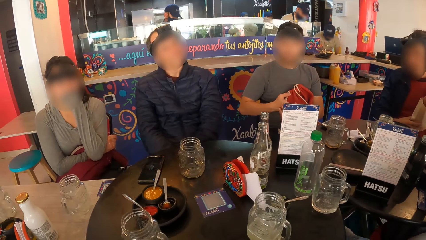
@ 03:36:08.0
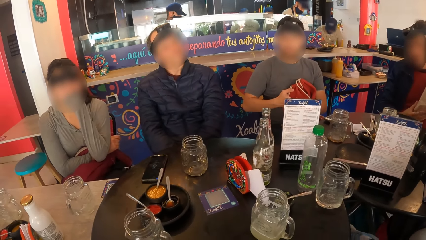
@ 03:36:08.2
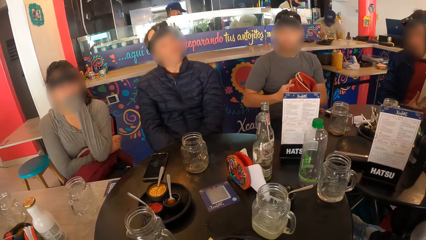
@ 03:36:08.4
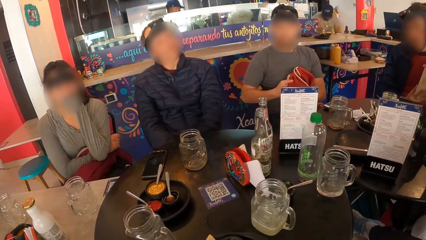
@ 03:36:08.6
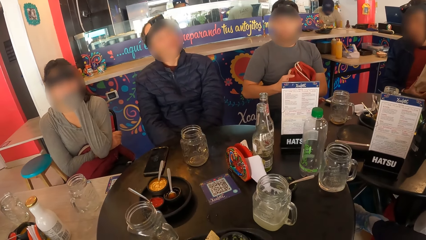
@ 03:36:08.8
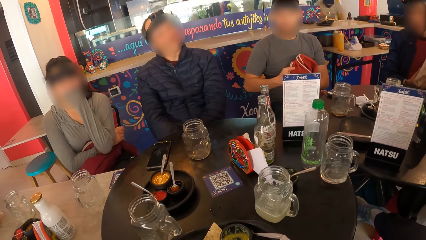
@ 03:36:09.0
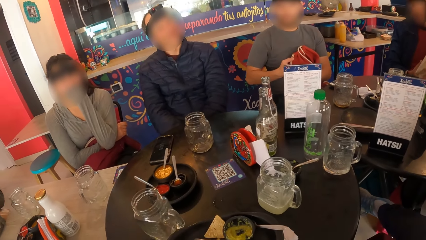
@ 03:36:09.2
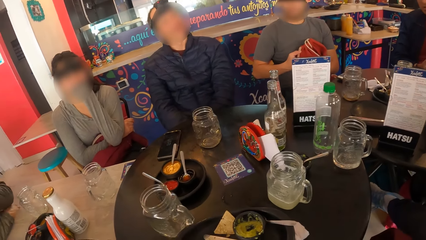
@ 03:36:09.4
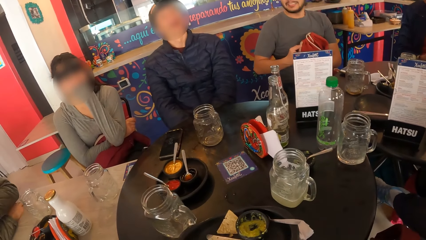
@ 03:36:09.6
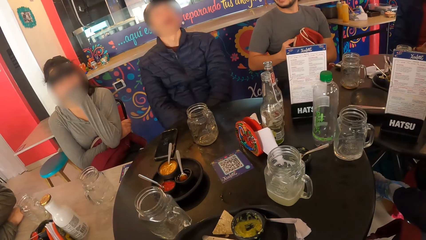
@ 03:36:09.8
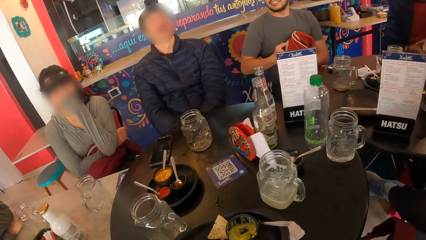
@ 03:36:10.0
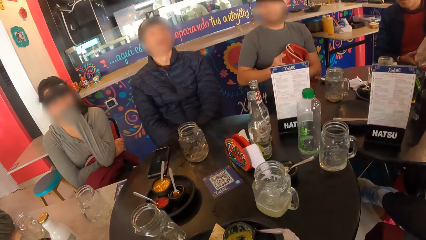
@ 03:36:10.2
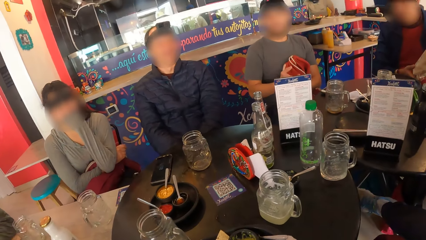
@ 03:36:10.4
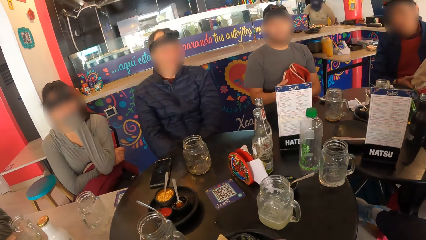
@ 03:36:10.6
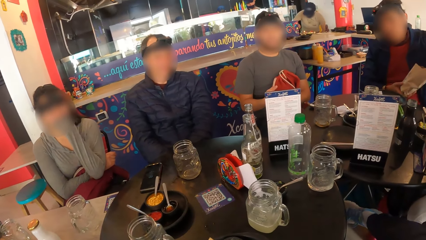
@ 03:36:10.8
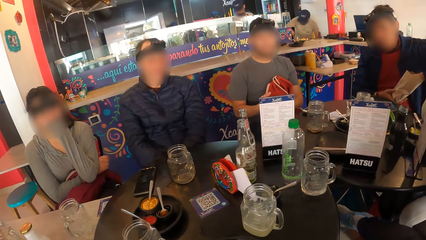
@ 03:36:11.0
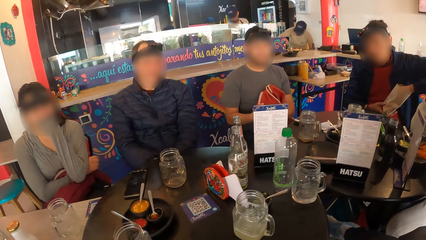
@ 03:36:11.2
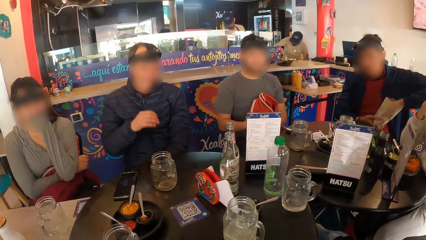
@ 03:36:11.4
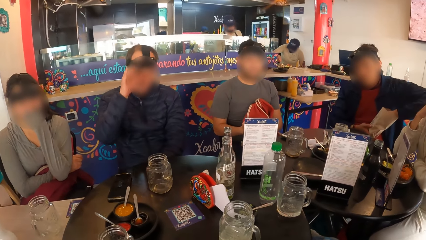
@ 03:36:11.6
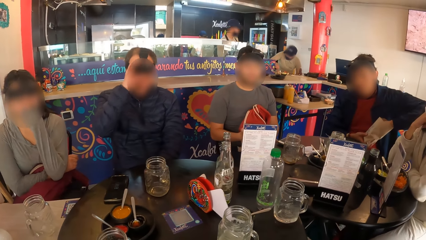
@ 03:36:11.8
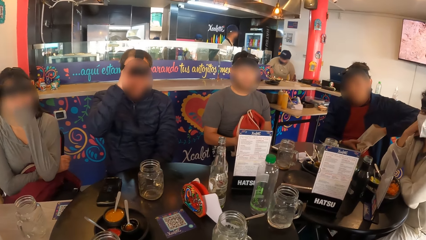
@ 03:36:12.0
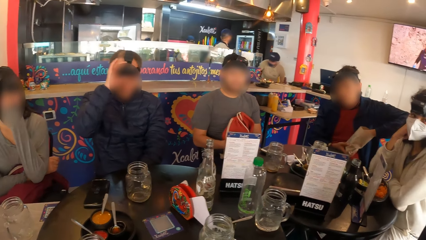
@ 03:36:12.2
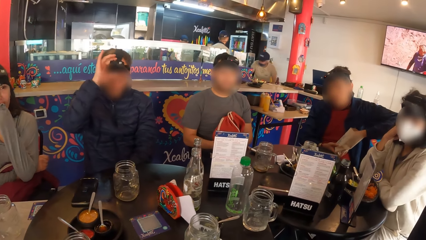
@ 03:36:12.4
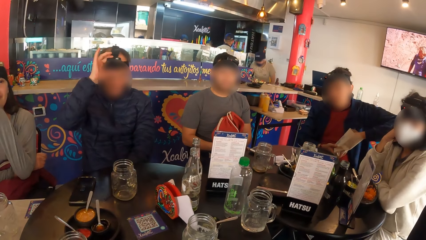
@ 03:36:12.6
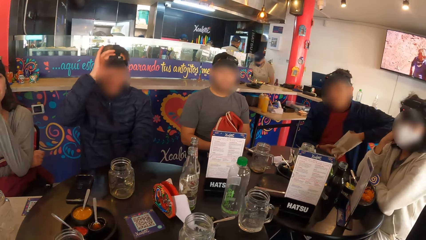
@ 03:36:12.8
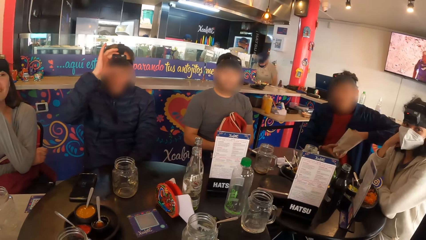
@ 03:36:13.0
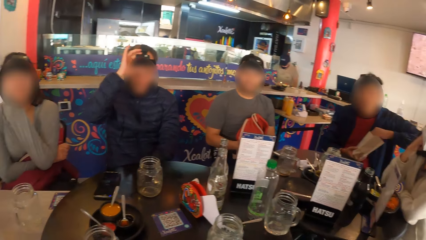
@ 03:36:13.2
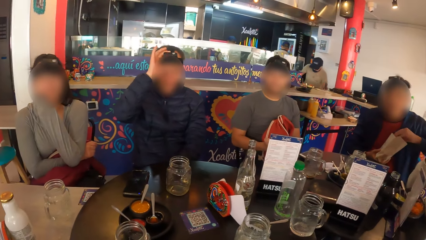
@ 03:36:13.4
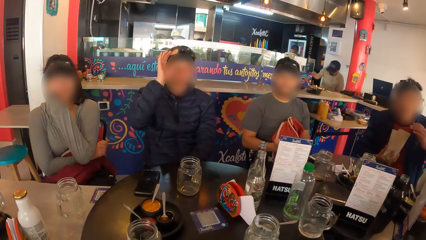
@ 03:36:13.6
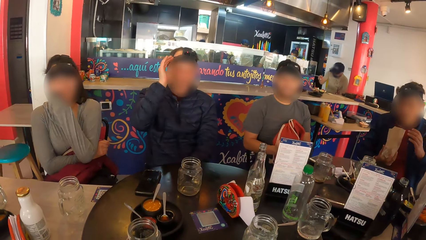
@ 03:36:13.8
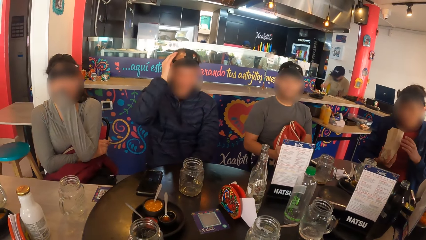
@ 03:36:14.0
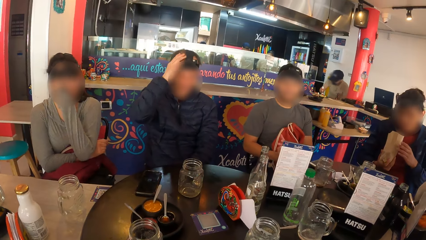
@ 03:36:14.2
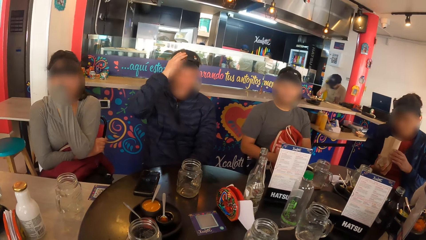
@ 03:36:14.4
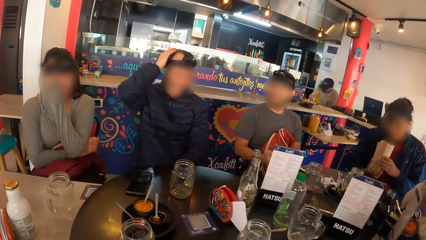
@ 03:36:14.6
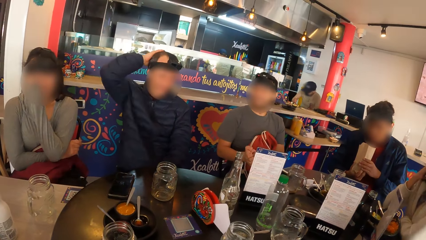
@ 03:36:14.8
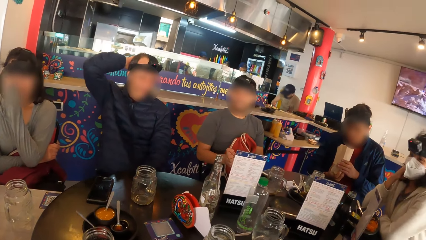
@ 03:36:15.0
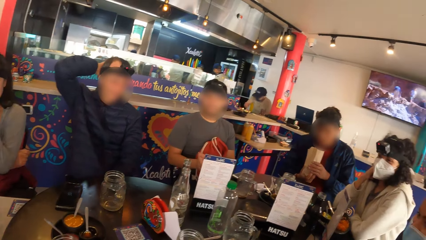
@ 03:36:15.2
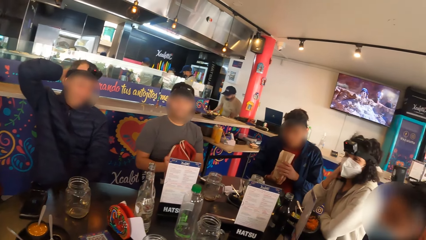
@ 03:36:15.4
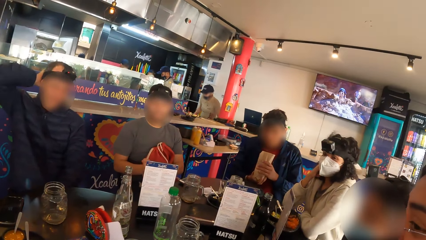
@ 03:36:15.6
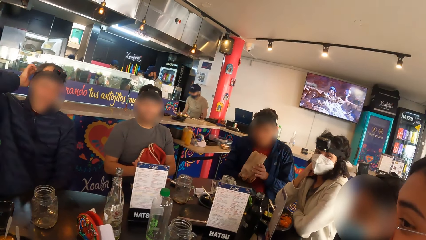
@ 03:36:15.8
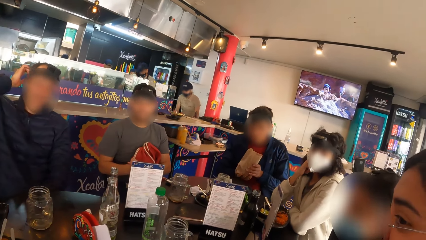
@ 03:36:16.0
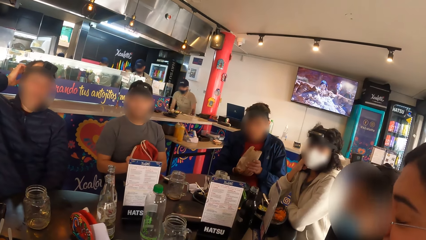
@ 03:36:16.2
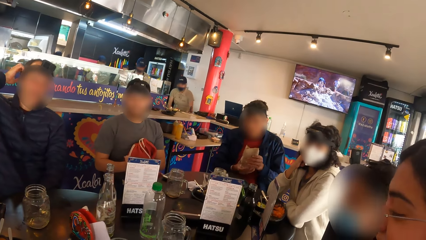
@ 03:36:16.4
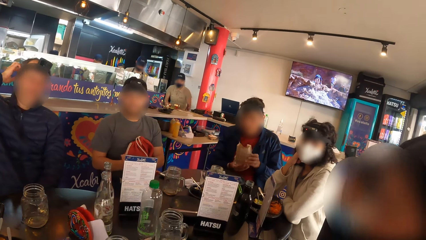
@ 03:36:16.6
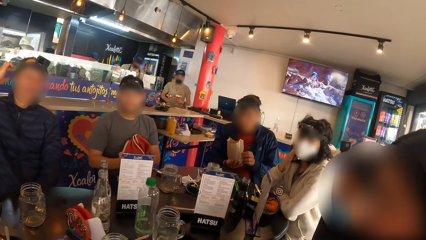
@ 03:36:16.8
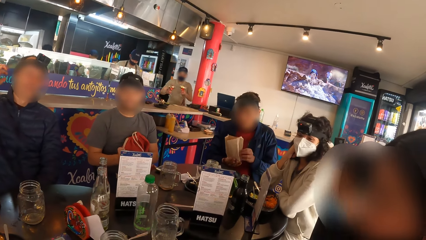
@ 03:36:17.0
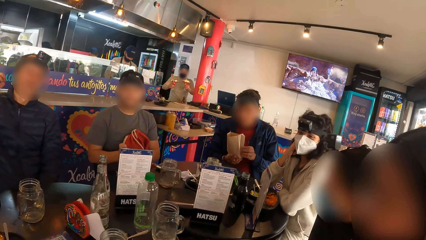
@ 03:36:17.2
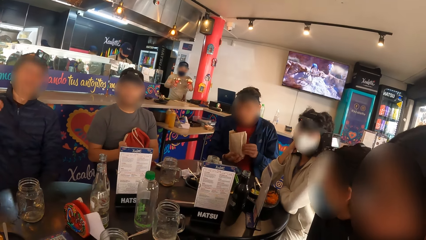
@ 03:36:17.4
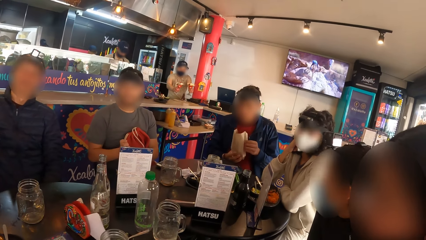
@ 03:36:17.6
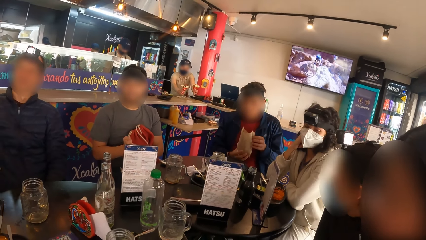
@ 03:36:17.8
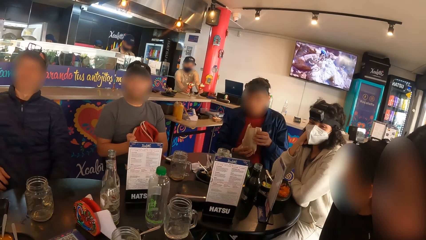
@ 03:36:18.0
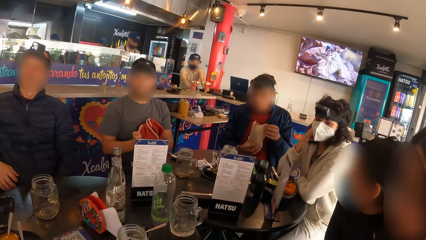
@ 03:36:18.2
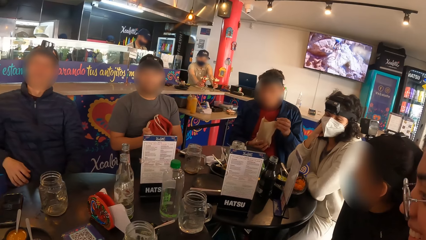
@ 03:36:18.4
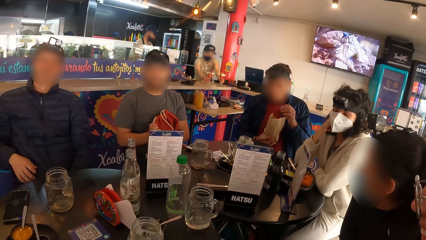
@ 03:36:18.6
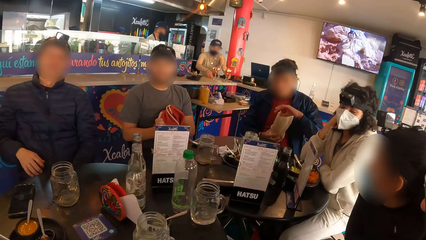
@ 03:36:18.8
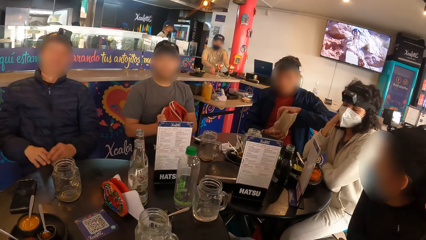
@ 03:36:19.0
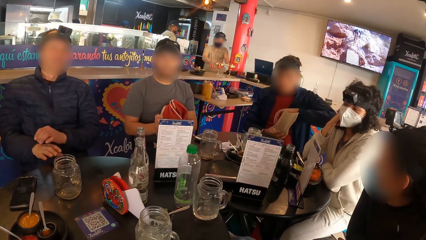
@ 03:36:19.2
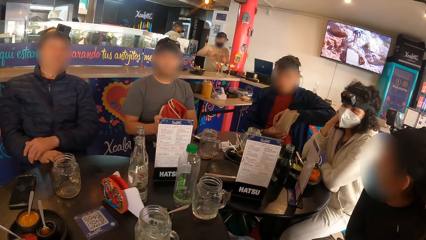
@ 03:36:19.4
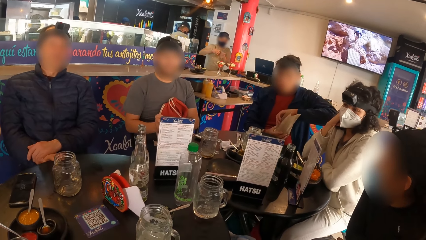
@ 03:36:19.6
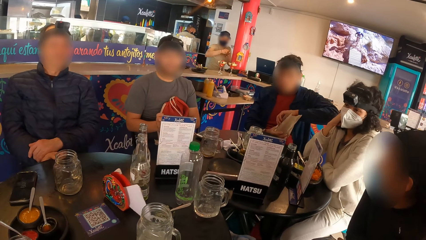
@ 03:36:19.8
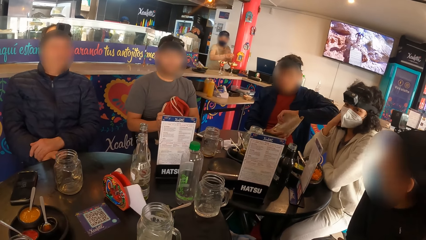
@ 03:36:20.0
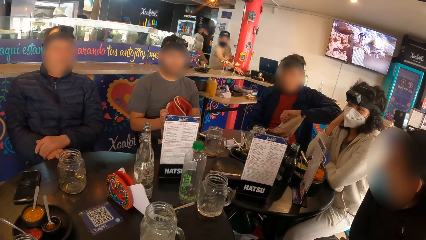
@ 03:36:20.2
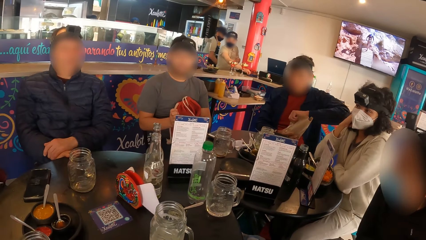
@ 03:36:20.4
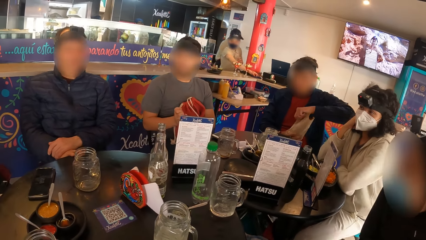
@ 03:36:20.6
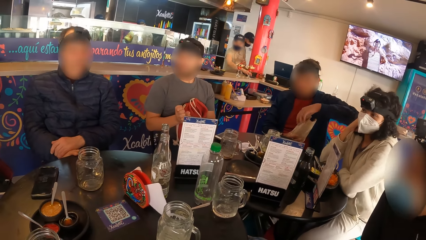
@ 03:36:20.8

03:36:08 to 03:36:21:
A man adjusts the head strap camera on his head with his right hand. A woman interacts with a group of people at a table.
